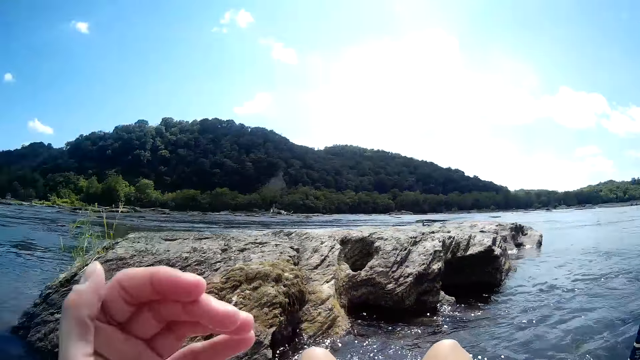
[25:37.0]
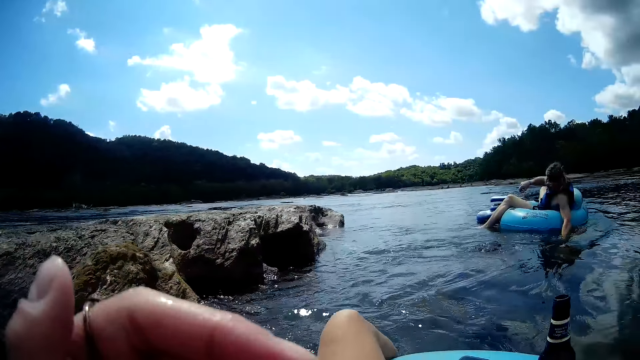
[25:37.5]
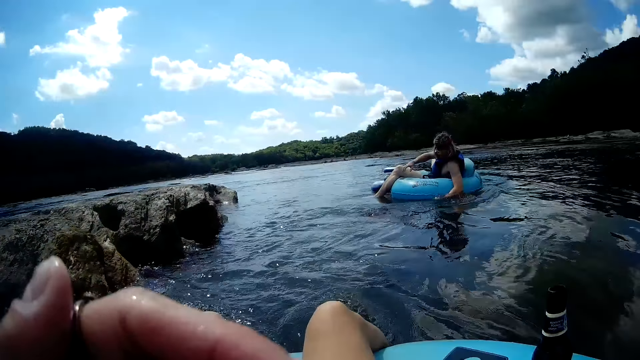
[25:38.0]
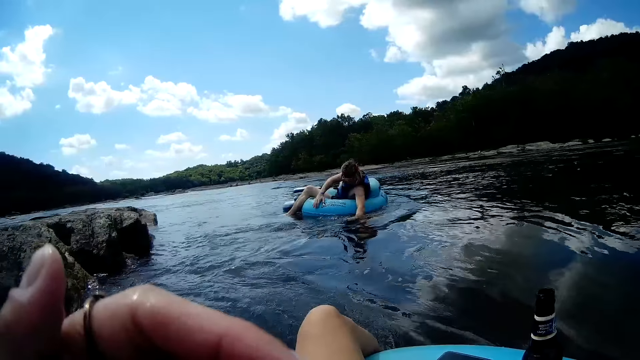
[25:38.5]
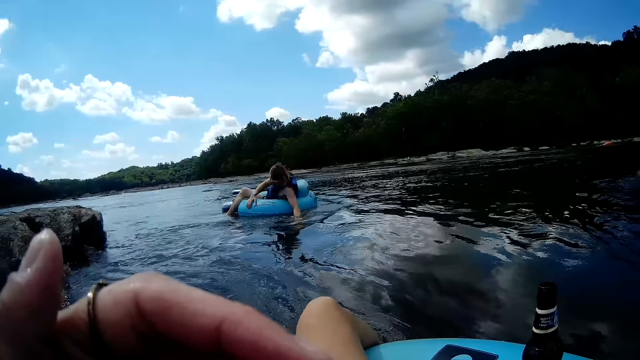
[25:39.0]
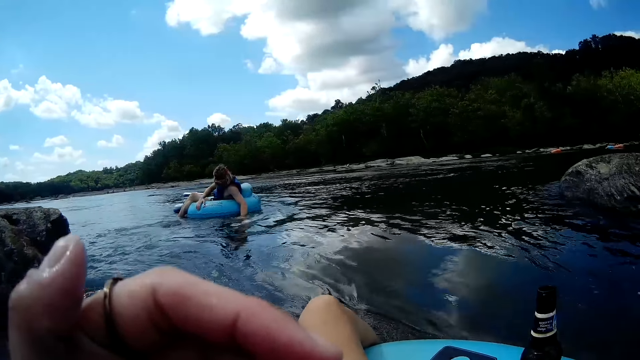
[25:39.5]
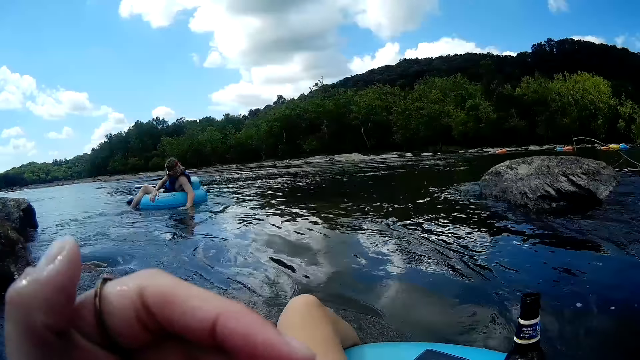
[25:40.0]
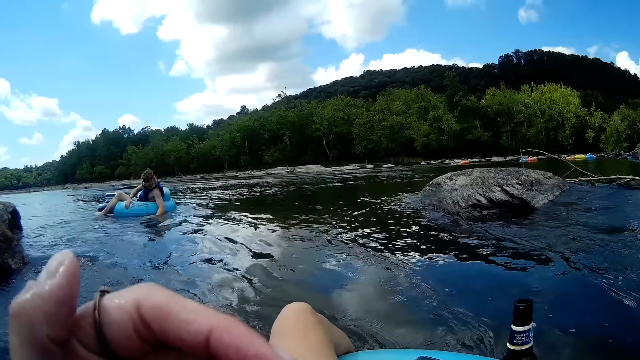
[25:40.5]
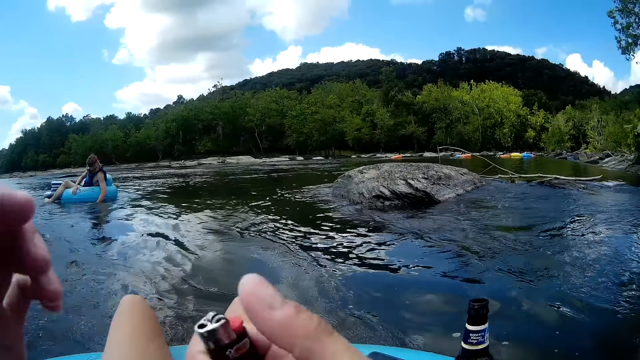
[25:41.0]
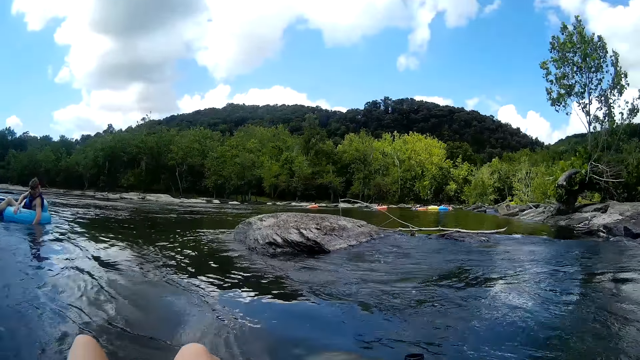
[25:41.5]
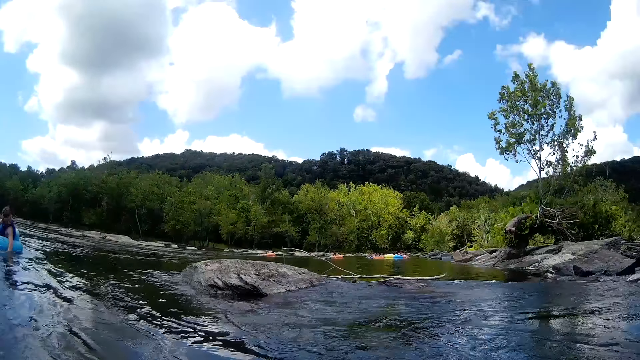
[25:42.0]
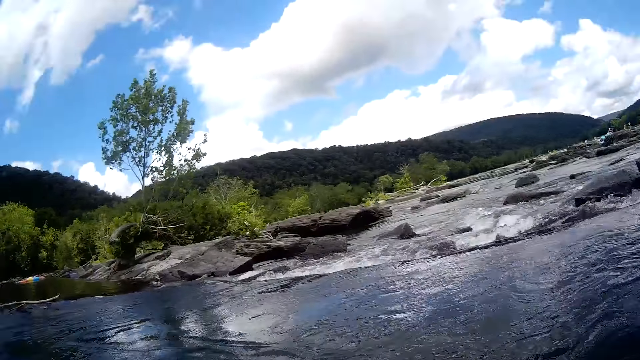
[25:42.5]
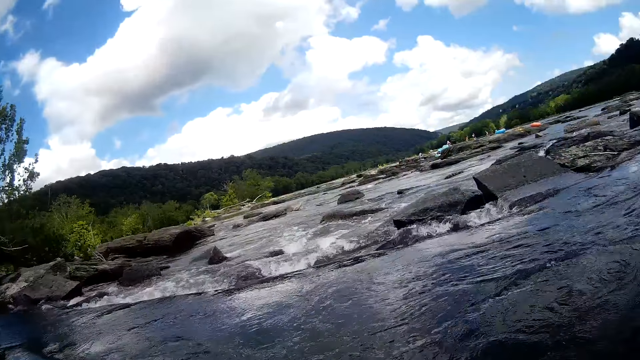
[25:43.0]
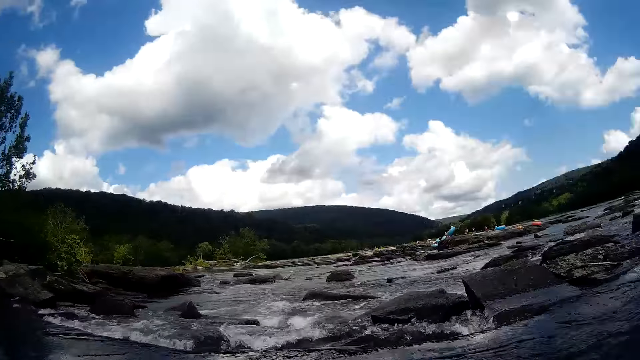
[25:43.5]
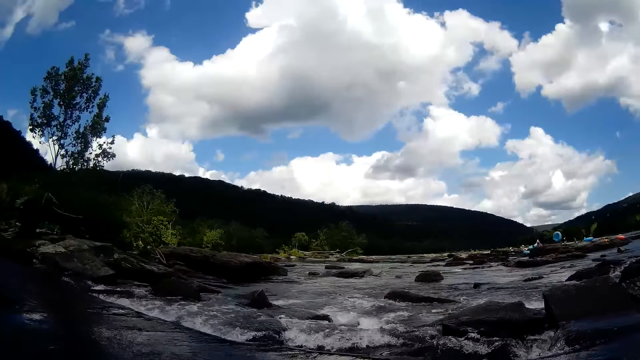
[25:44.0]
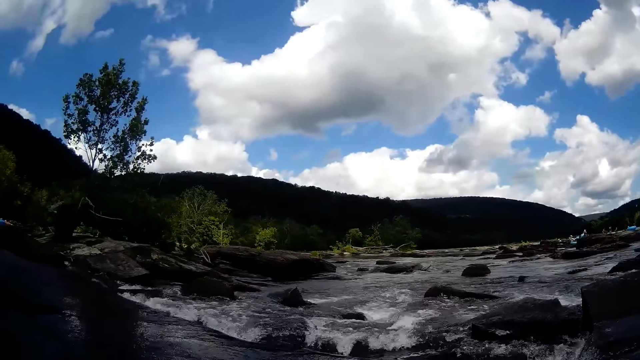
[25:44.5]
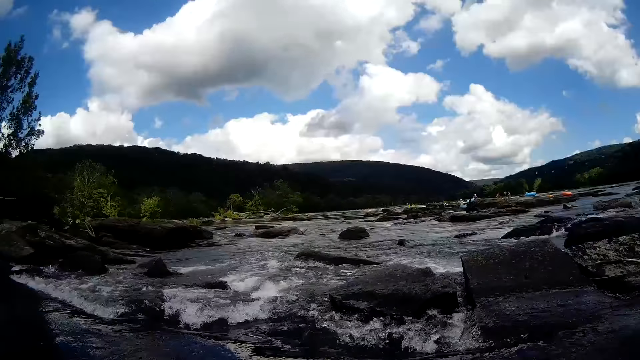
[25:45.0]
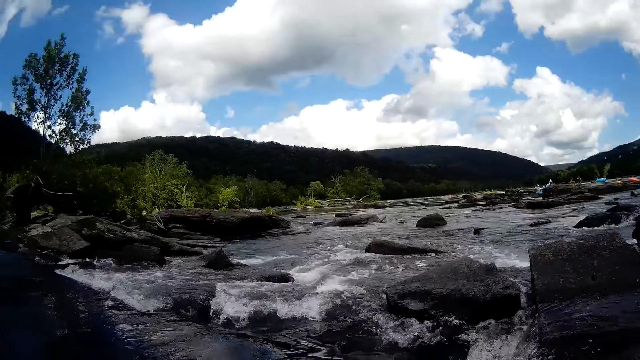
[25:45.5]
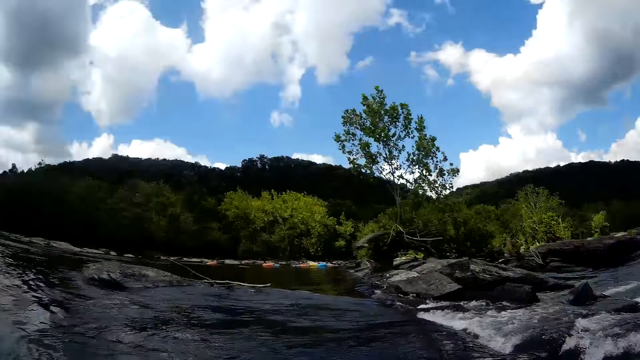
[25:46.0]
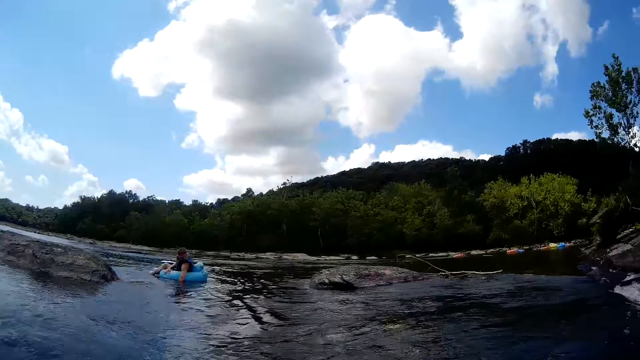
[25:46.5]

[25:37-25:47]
The camera wearer moves her left hand towards her face. She lights the cigarette with the lighter. She looks around. She talks to a person.

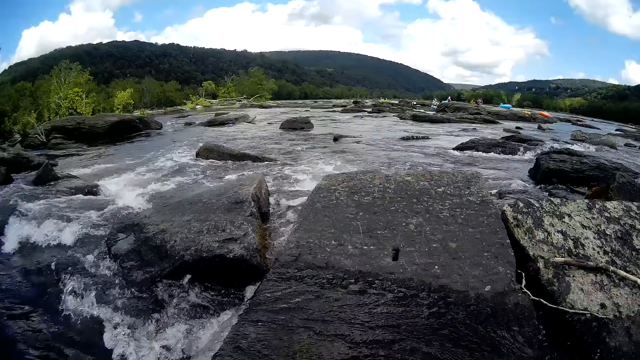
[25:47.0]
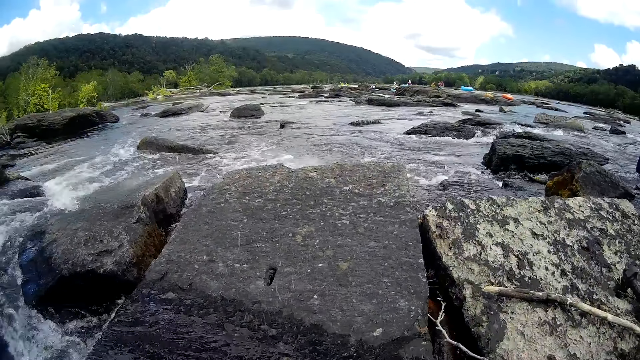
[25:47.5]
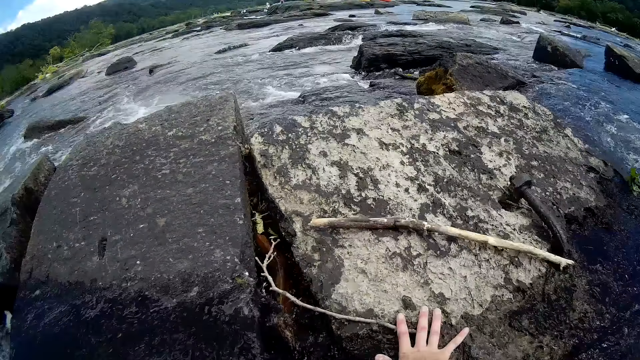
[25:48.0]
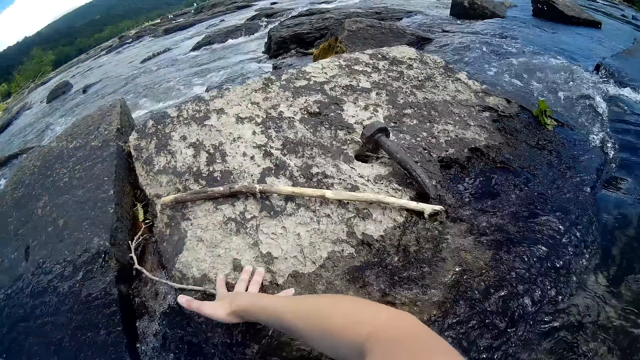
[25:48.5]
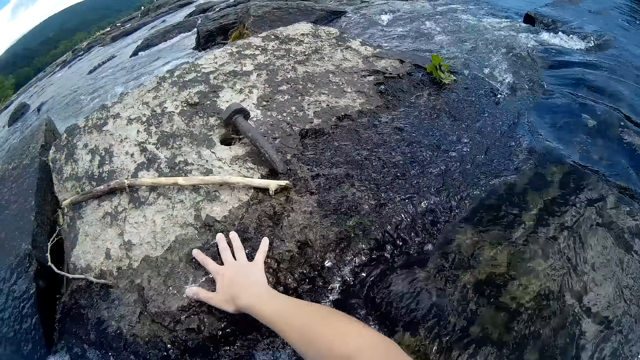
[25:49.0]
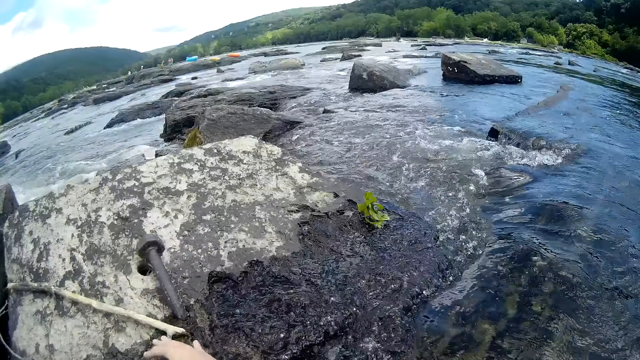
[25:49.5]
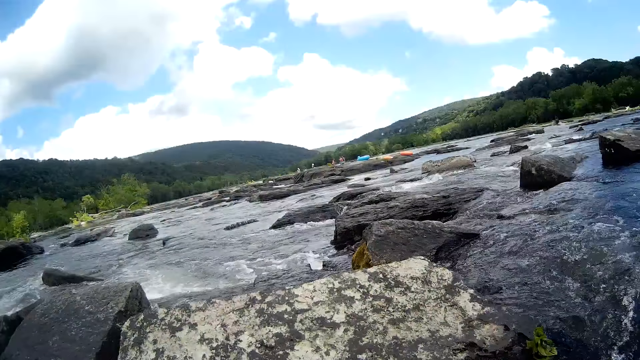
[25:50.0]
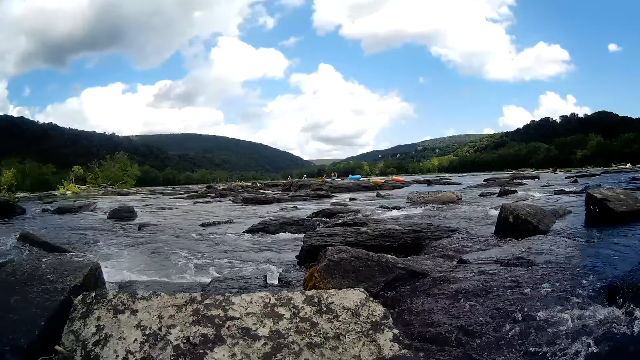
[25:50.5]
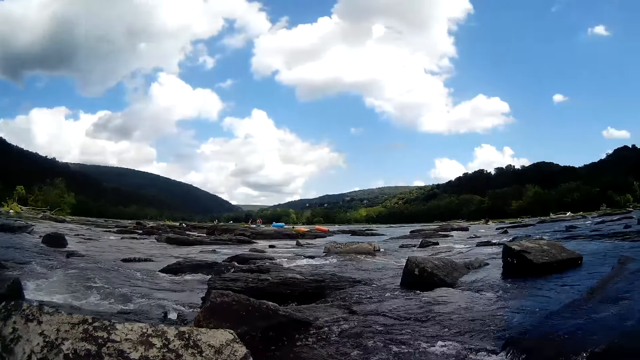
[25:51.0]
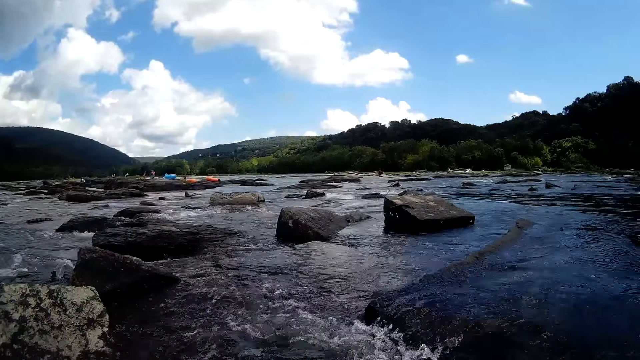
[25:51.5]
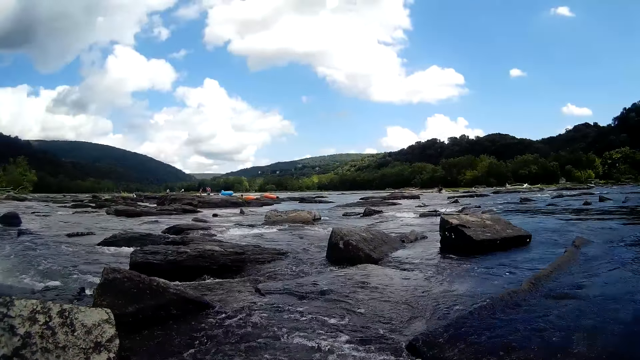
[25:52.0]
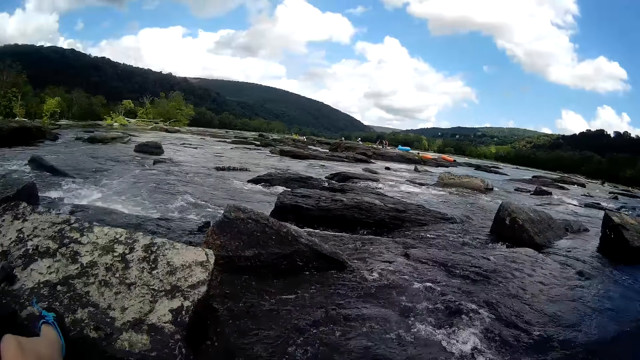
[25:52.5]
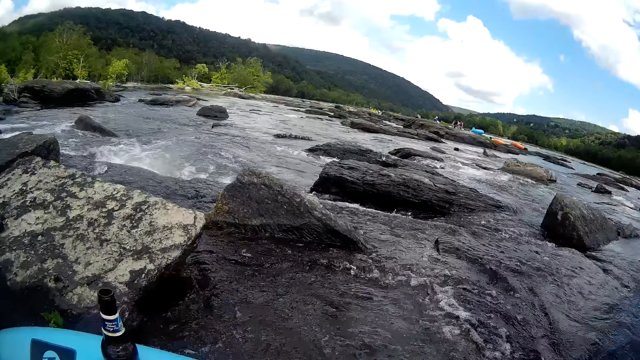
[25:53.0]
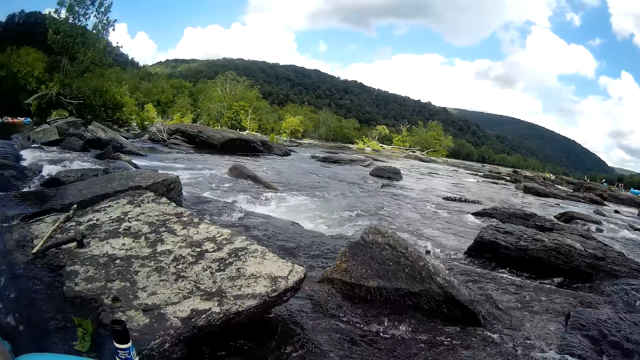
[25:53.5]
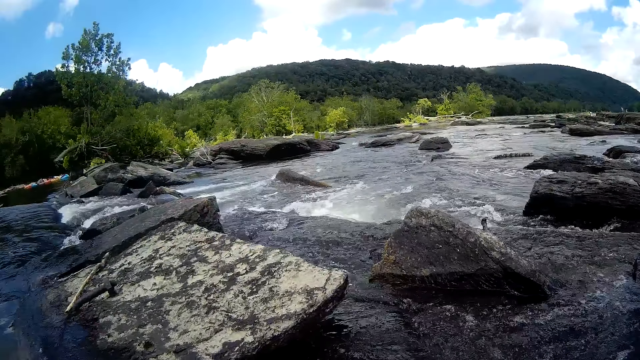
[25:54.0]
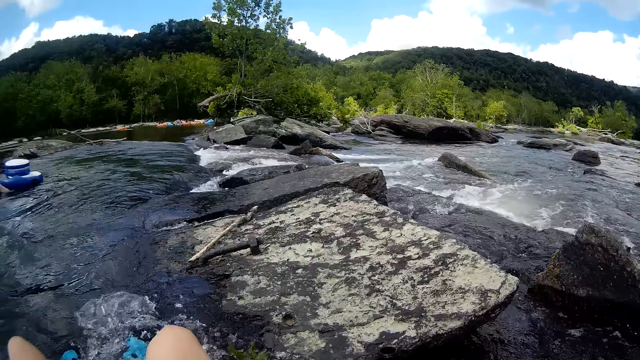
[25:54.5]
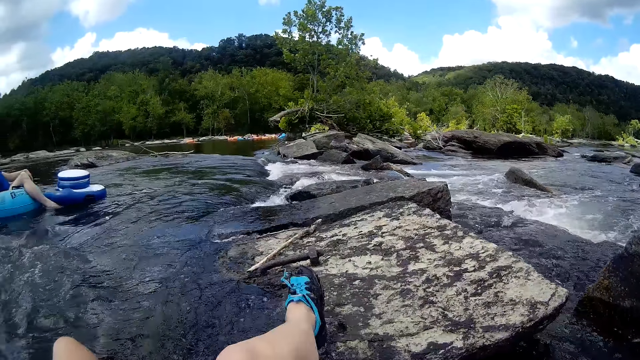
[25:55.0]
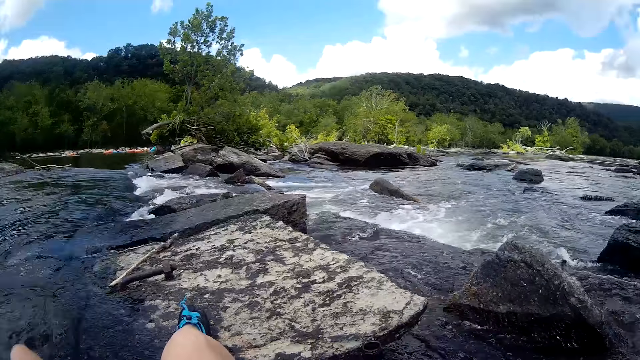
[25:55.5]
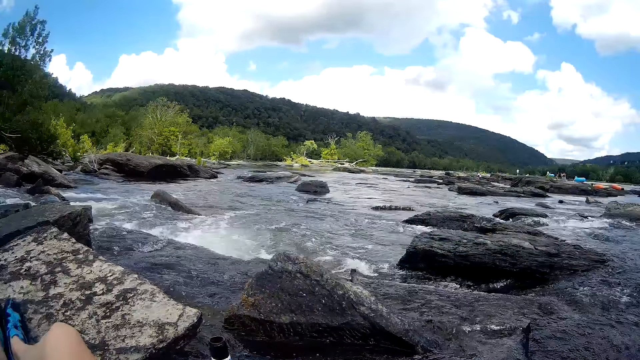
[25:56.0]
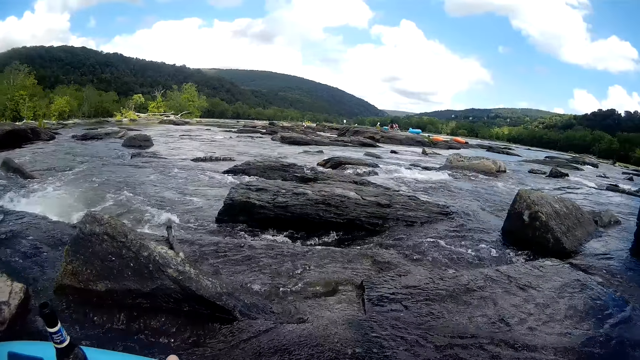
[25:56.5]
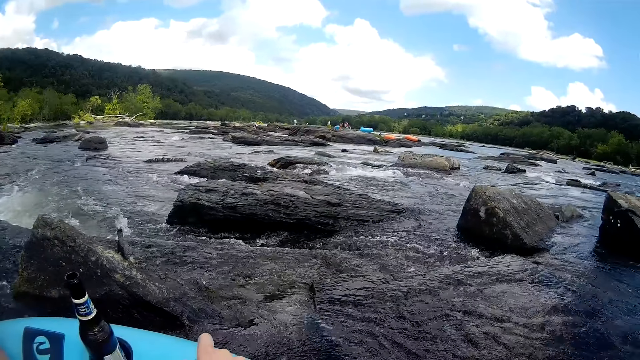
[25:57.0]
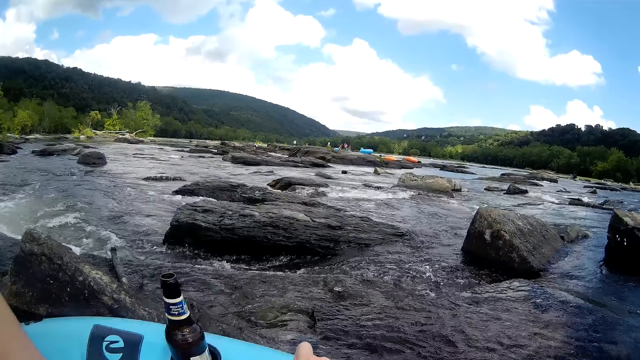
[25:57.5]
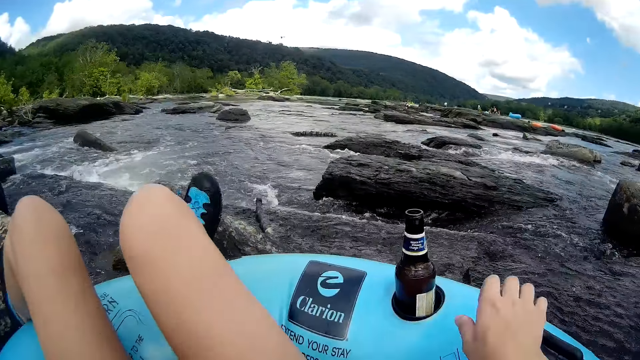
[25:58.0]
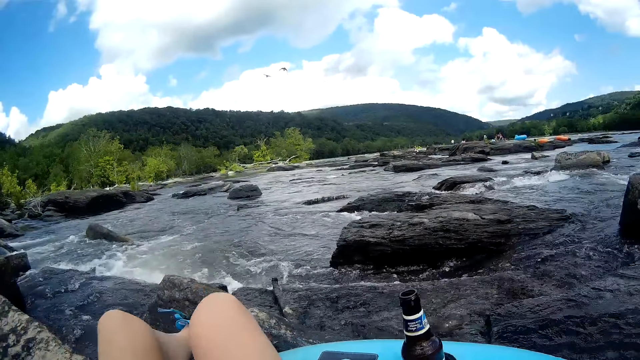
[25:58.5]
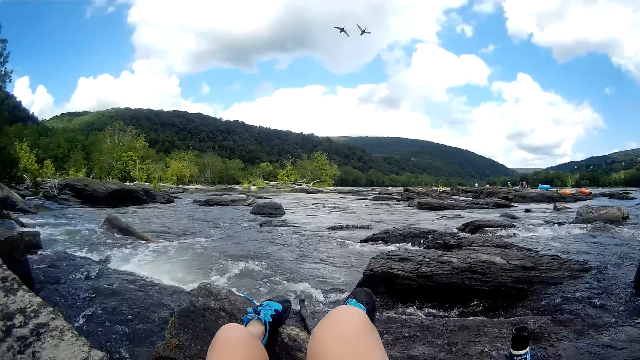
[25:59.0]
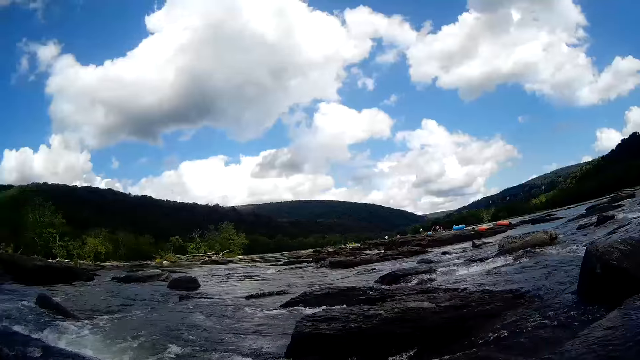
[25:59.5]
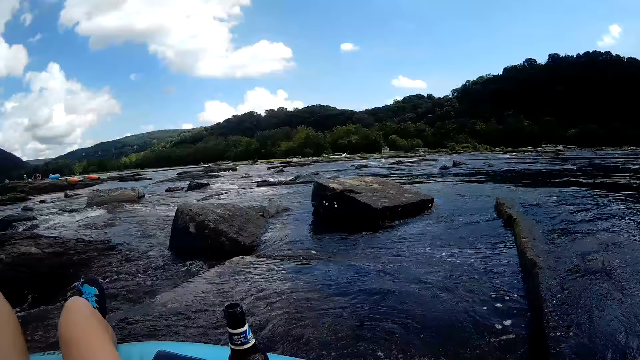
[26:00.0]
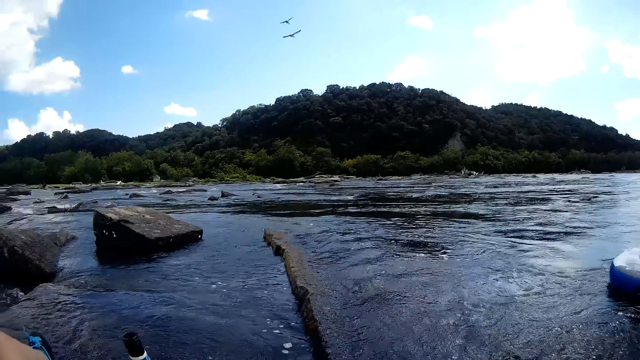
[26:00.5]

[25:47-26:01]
The camera wearer touches the rock. She places her right hand on a stick on a second rock in the ocean. She moves her right hand from the stick on the second rock in the ocean. She talks to a person. She screams. She places her right leg on the second rock in the ocean. She moves her right leg towards a third rock in the ocean. She places her left leg on the third rock in the ocean. She talks to the person. She moves her right leg from the third rock.
